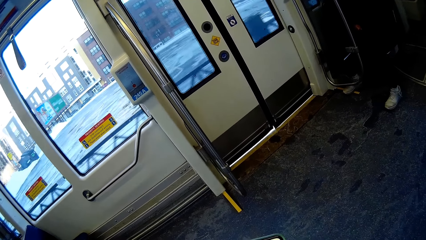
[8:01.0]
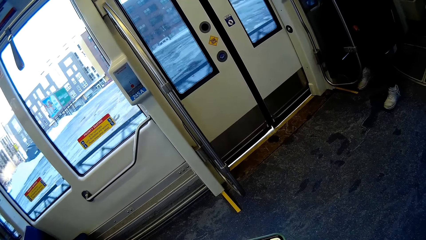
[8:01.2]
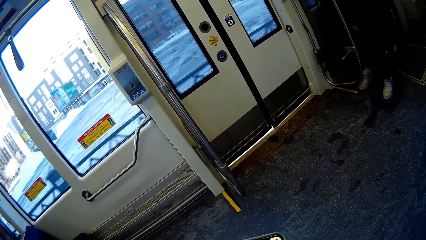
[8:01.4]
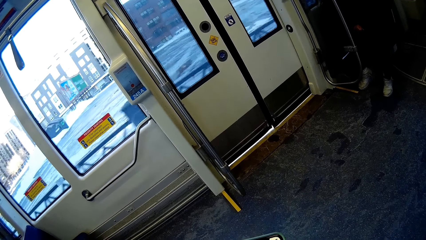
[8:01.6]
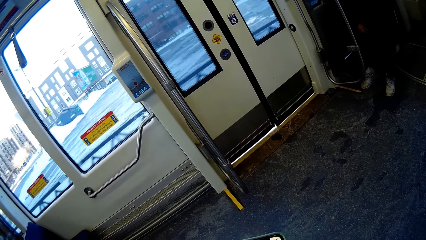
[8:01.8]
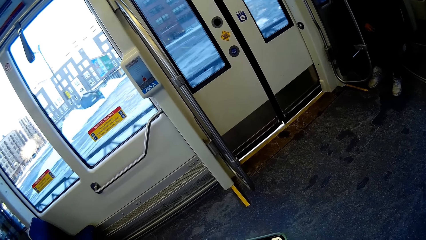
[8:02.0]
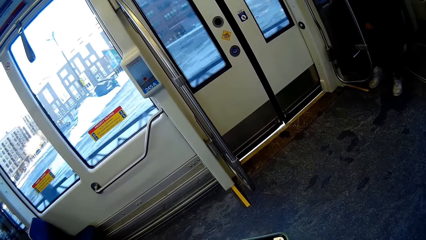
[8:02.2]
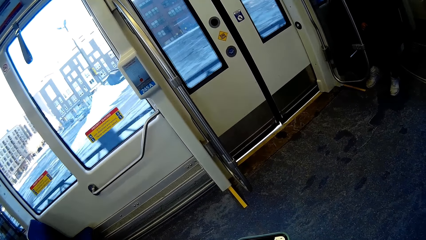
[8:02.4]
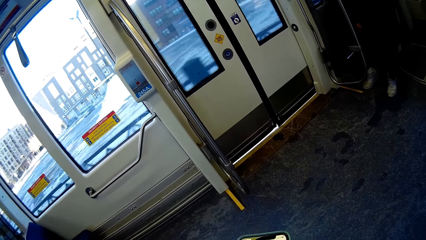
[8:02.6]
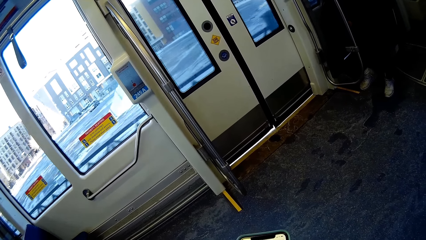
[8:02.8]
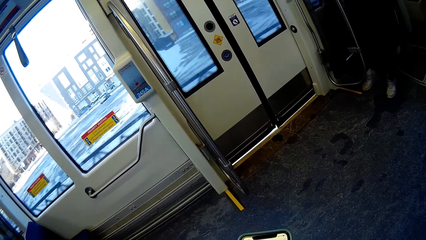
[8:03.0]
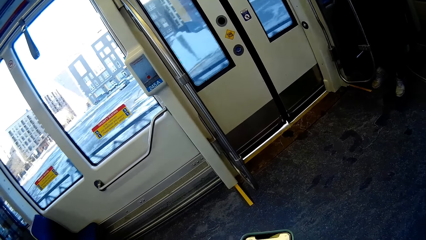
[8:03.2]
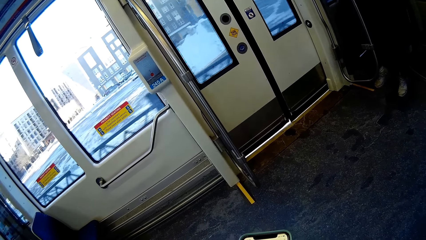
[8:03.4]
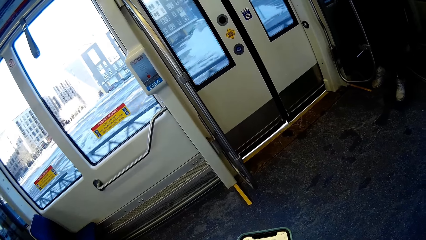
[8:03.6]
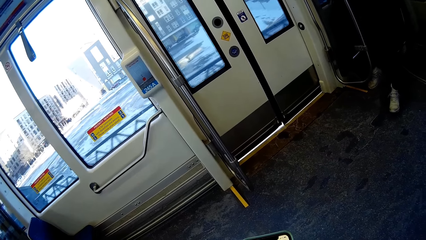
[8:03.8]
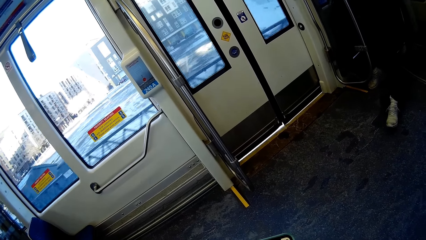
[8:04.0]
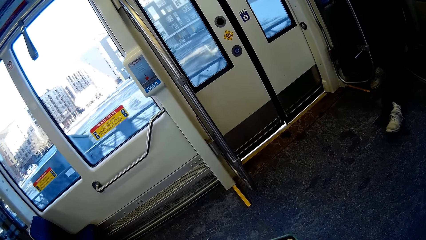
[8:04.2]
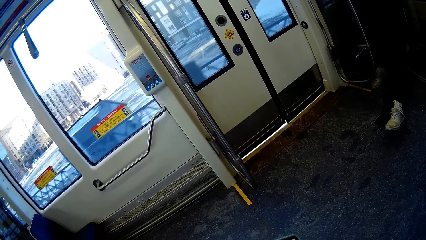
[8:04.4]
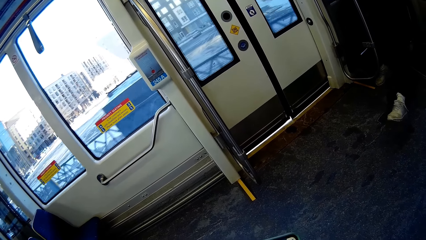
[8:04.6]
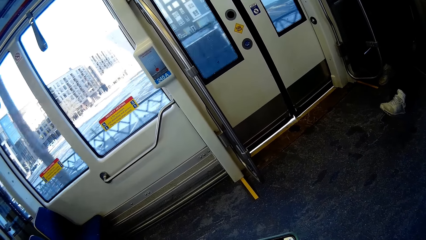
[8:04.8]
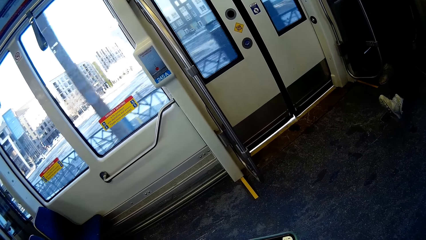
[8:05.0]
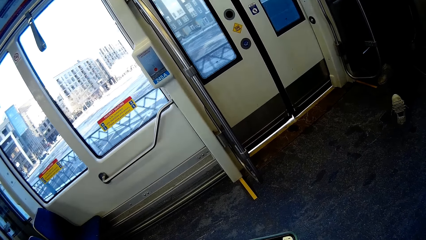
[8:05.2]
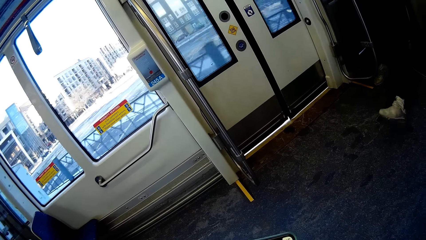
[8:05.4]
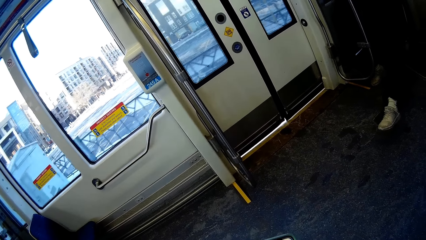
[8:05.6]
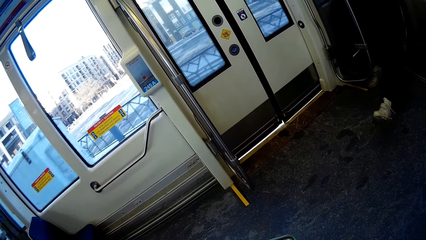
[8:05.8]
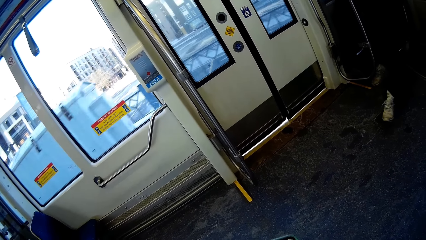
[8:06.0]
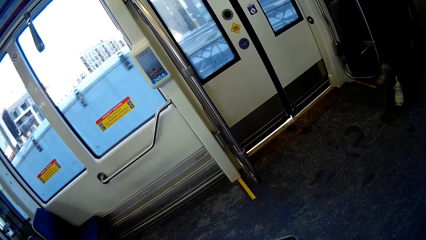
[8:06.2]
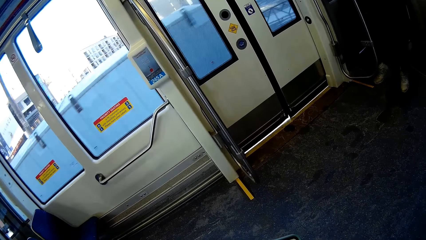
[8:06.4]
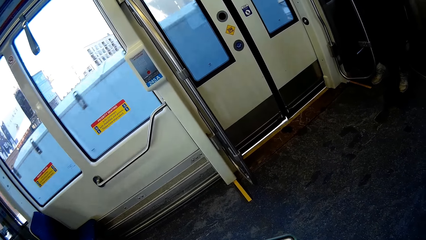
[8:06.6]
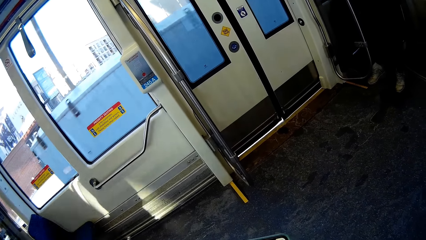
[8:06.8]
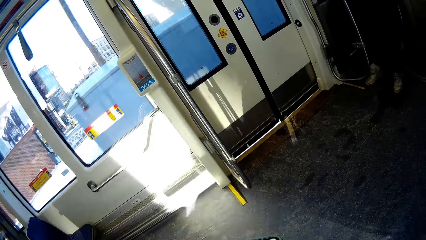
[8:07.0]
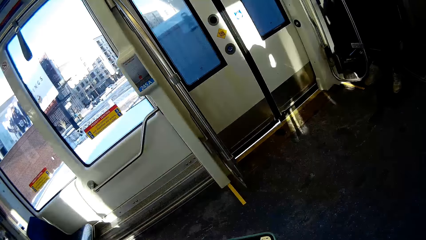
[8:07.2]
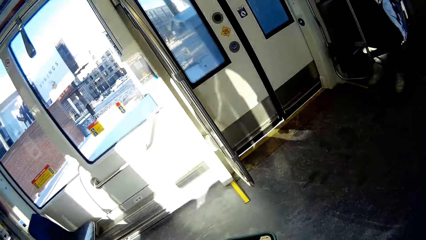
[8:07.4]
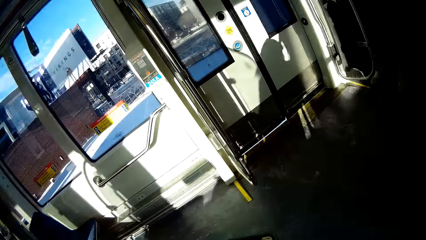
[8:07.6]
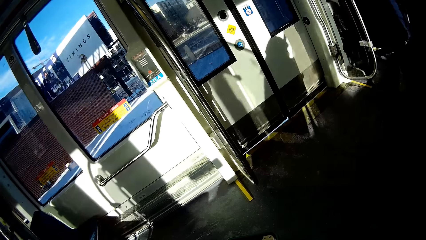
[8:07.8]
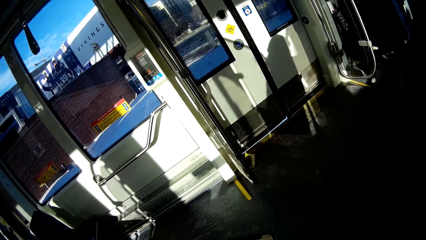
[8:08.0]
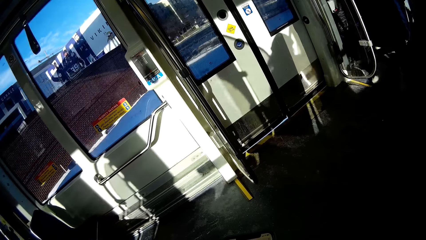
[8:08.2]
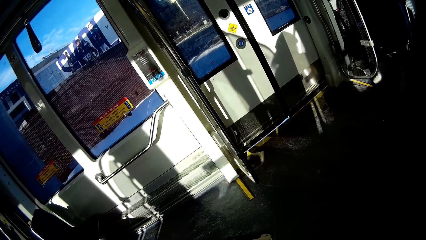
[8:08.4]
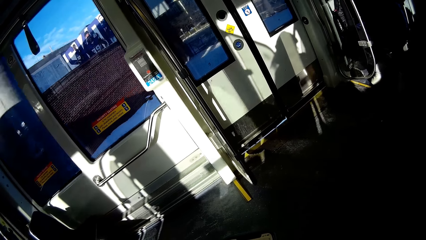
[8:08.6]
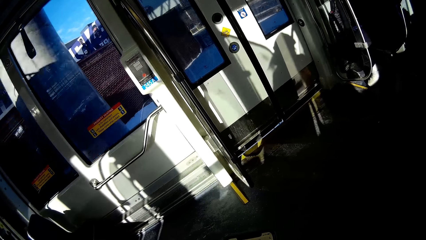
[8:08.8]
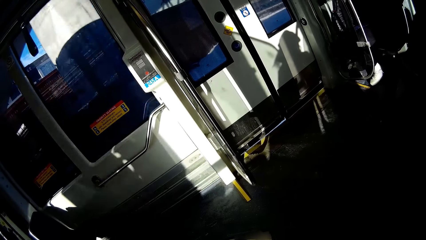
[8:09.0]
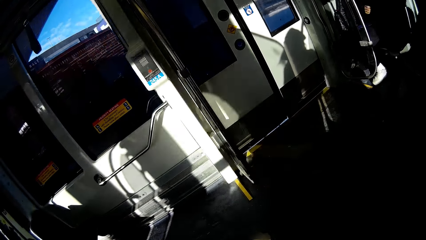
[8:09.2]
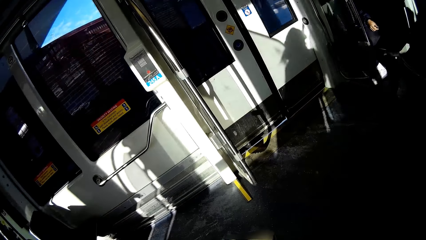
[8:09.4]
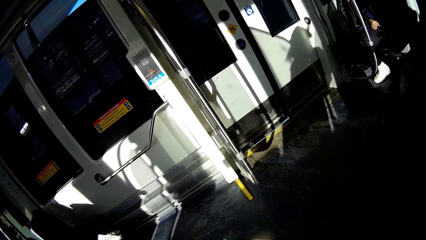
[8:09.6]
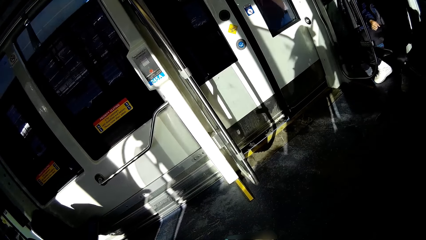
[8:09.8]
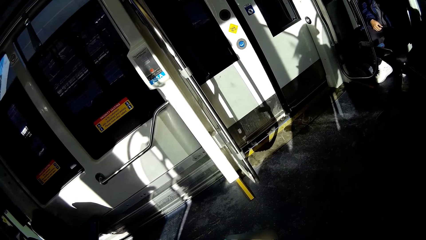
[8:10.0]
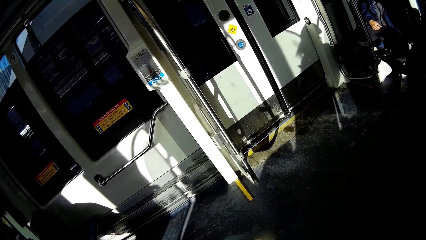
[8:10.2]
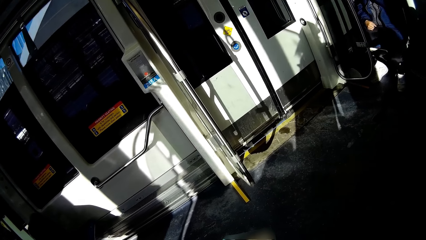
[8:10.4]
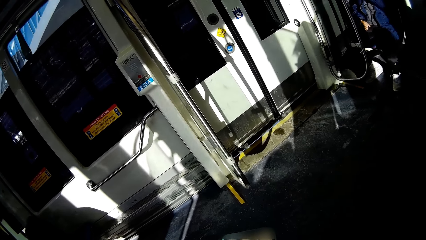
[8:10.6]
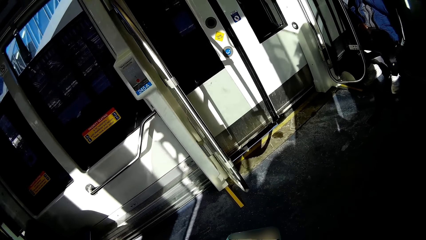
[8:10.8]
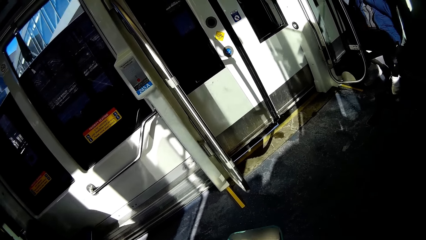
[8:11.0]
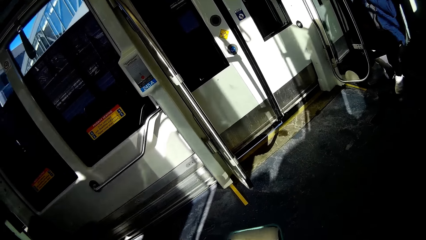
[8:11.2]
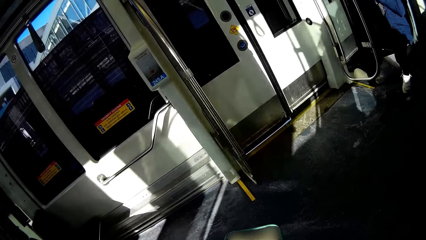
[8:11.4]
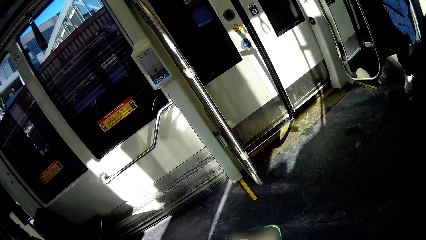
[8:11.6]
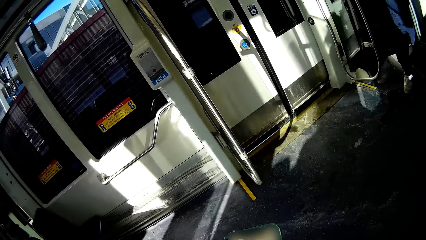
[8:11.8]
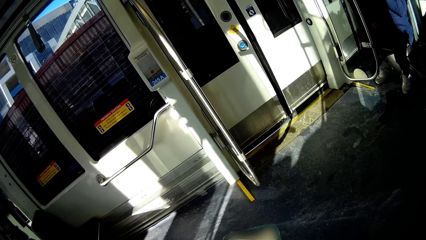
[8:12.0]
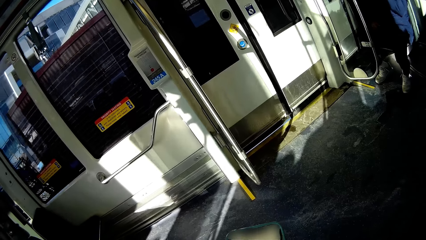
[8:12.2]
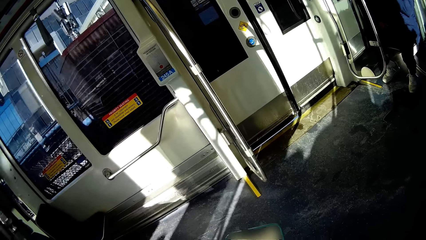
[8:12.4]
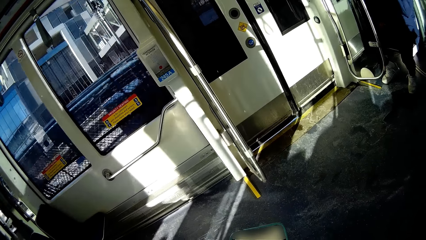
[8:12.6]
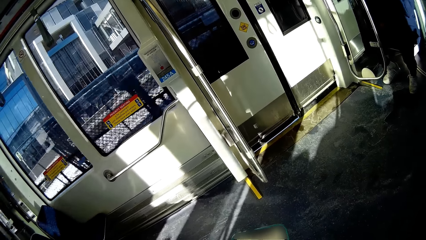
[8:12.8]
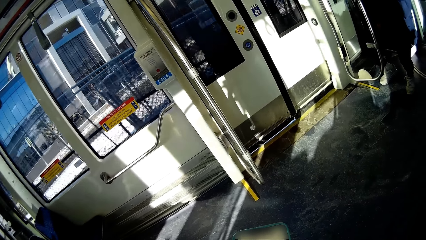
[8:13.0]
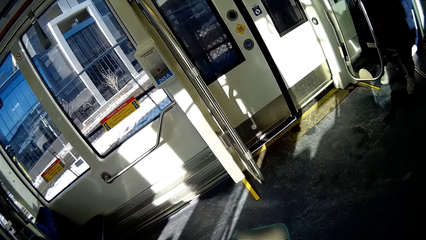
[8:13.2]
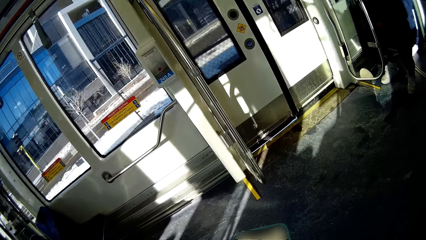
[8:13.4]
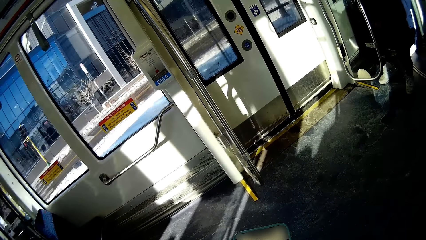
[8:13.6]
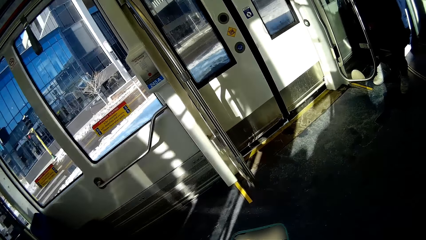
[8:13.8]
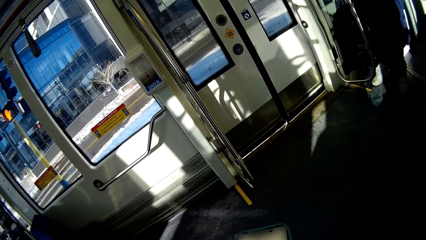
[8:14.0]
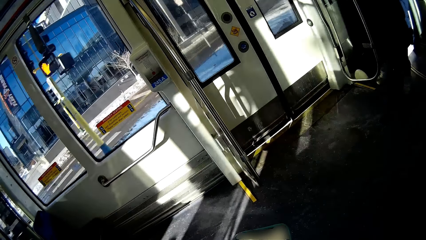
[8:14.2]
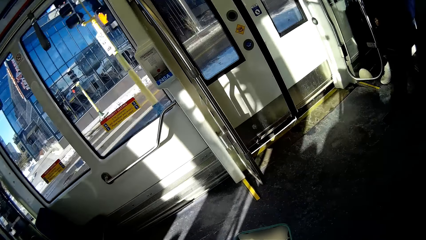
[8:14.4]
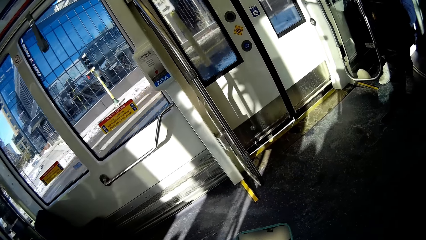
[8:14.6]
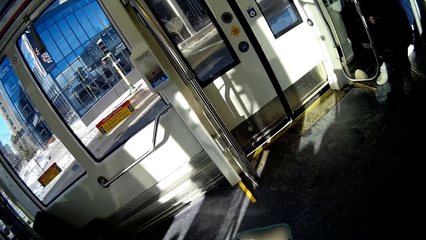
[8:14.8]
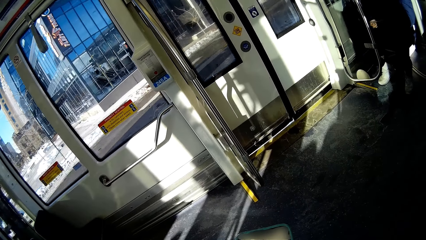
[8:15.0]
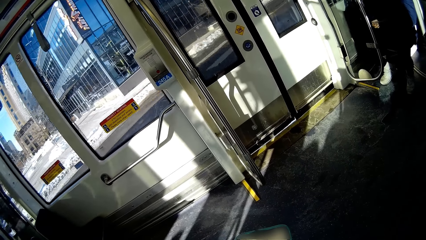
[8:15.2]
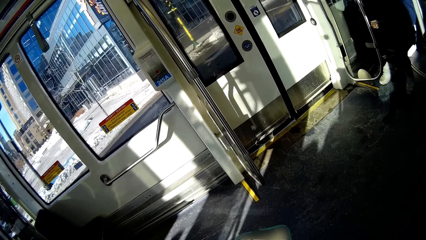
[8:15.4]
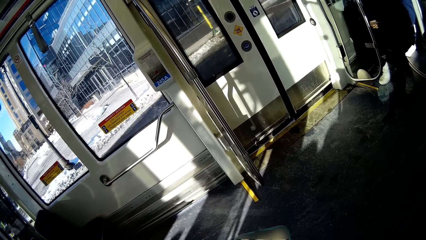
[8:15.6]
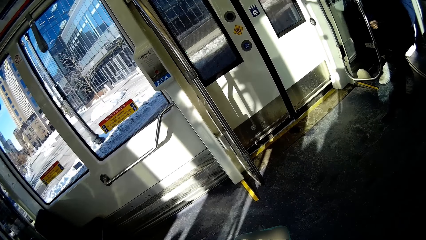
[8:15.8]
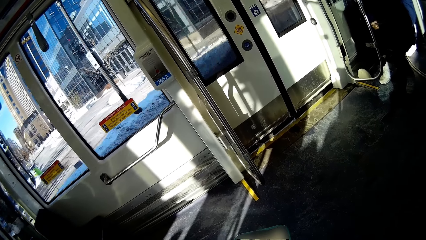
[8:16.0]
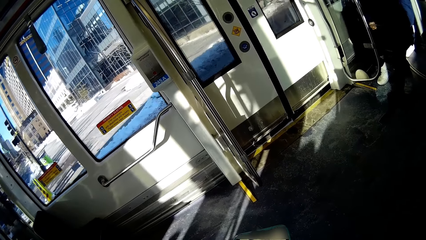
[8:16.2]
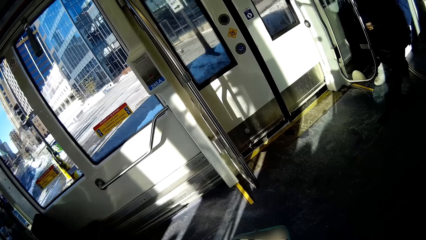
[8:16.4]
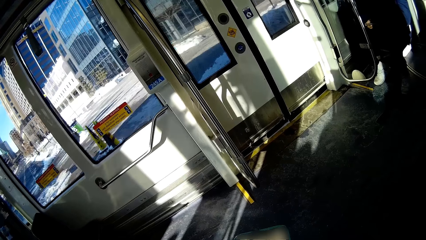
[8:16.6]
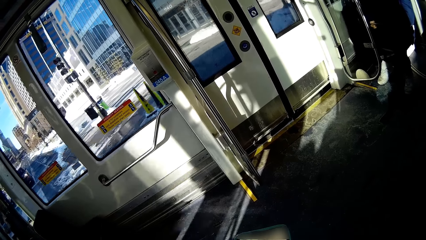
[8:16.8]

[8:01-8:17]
A man moves a leg. The man puts the leg down. The camera wearer uses the phone.
